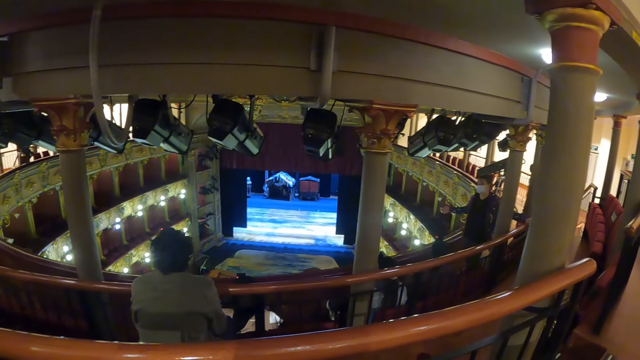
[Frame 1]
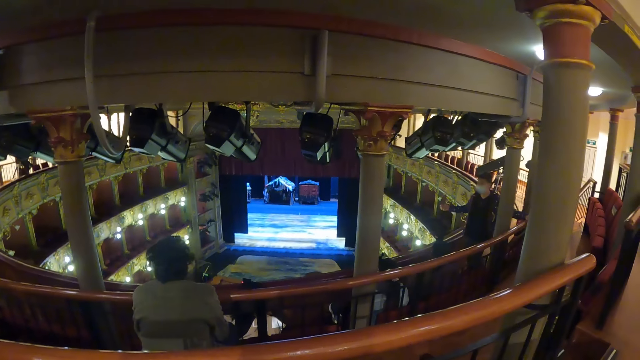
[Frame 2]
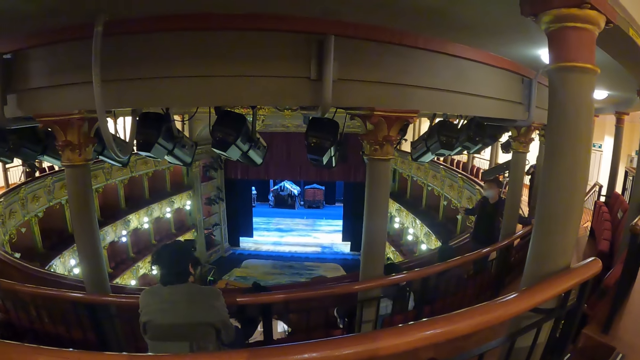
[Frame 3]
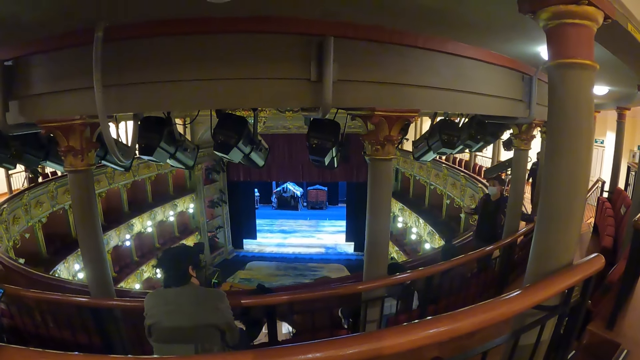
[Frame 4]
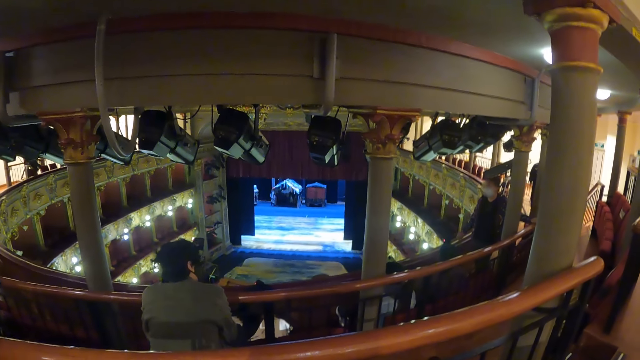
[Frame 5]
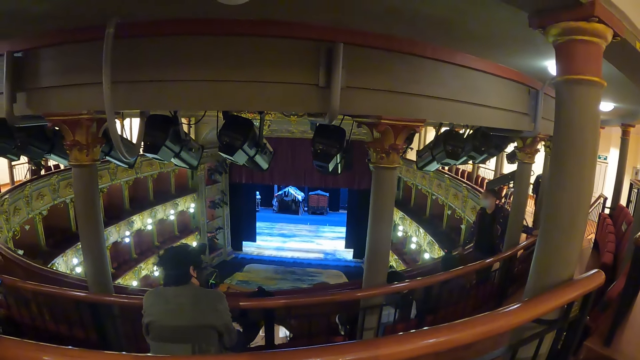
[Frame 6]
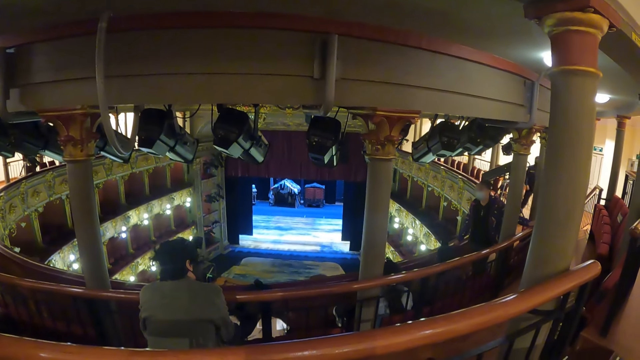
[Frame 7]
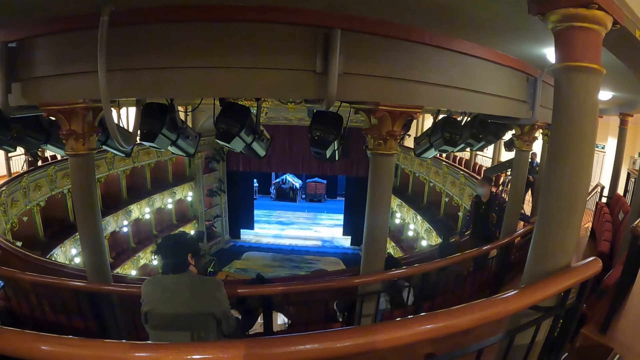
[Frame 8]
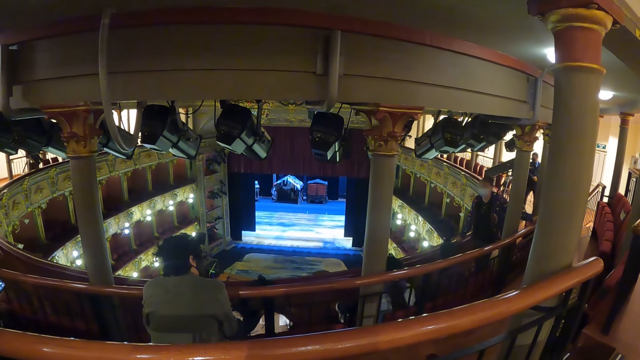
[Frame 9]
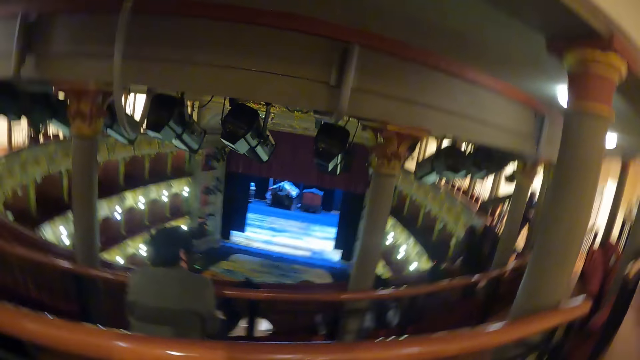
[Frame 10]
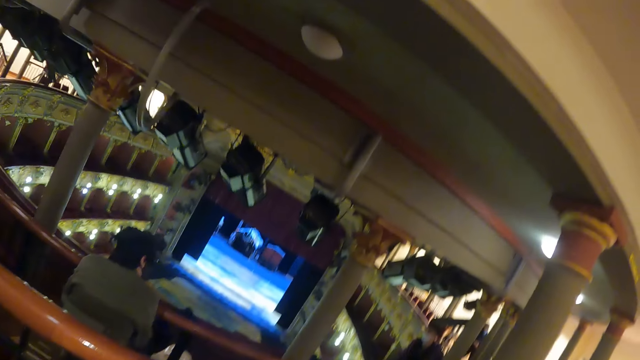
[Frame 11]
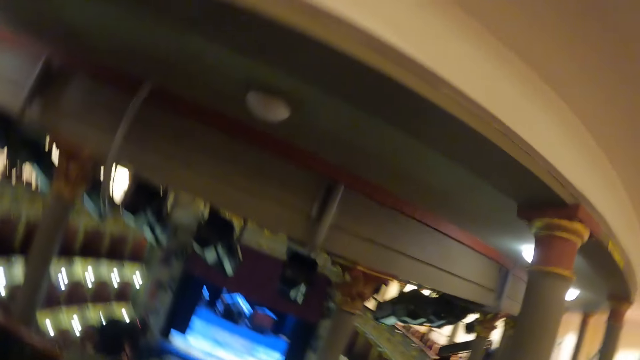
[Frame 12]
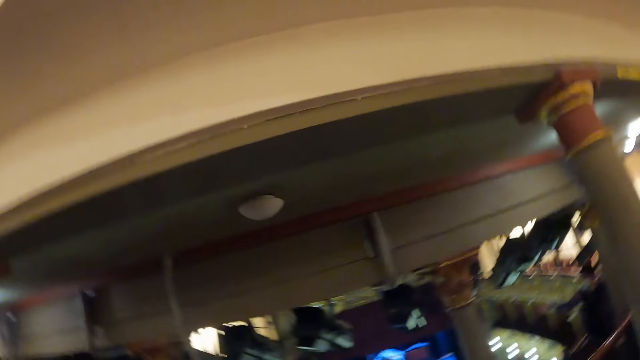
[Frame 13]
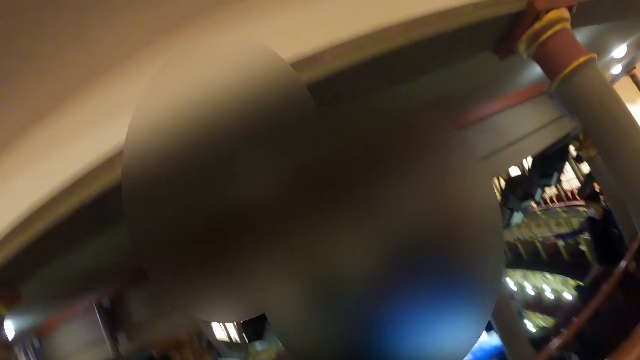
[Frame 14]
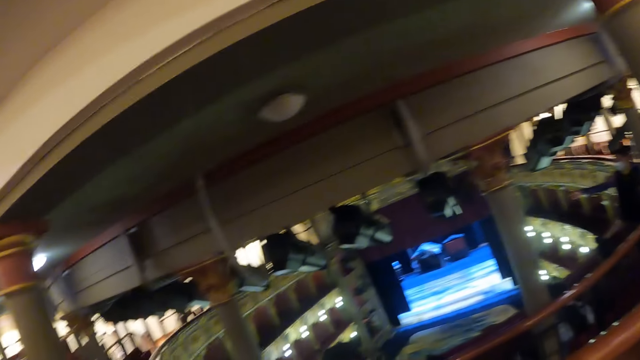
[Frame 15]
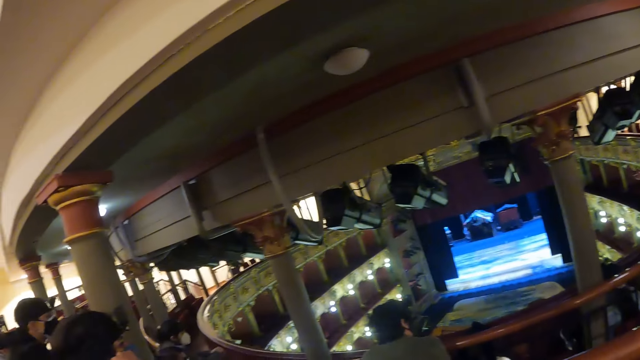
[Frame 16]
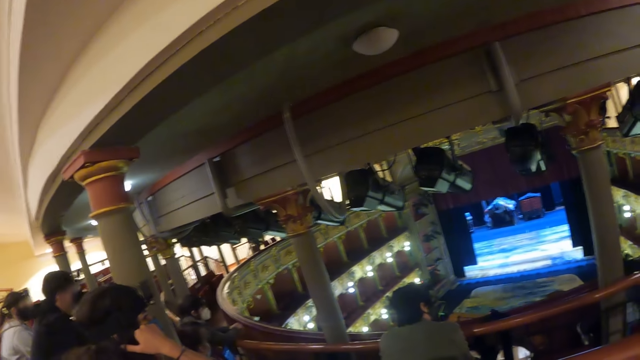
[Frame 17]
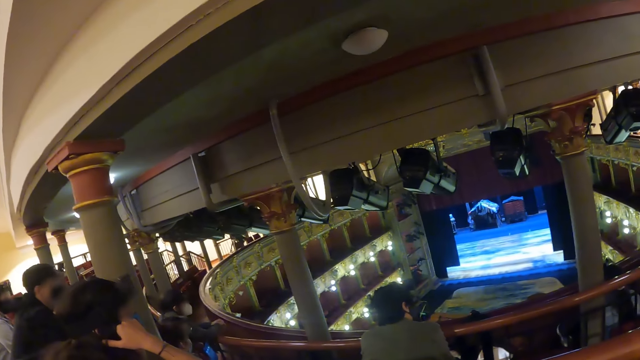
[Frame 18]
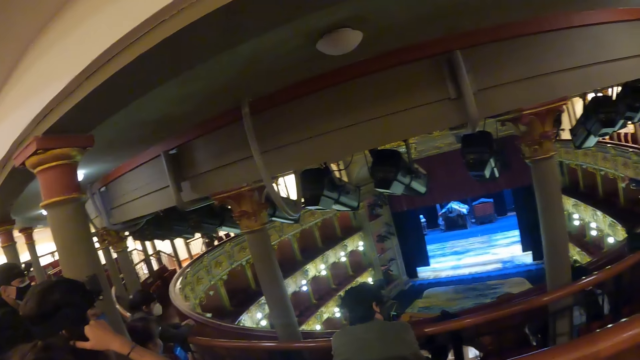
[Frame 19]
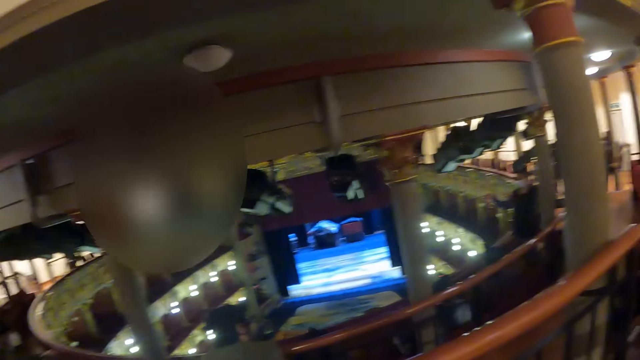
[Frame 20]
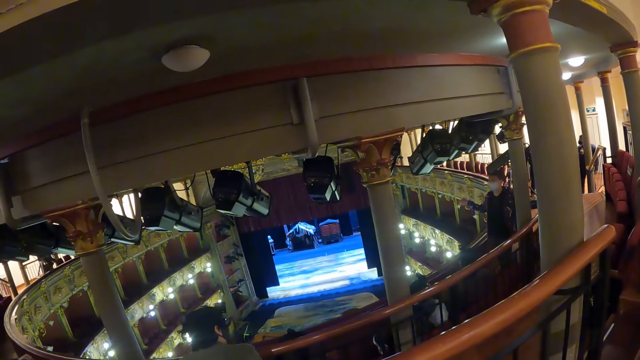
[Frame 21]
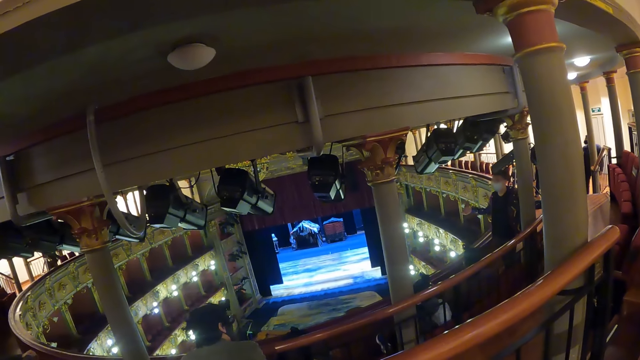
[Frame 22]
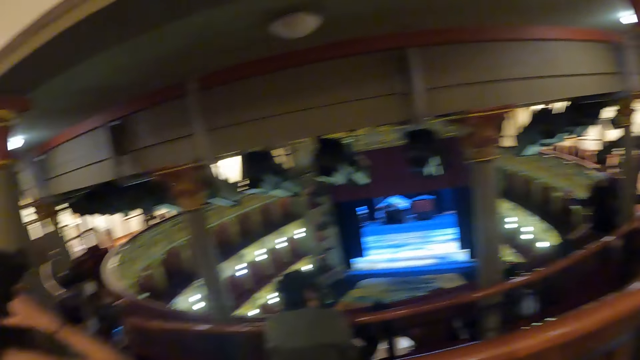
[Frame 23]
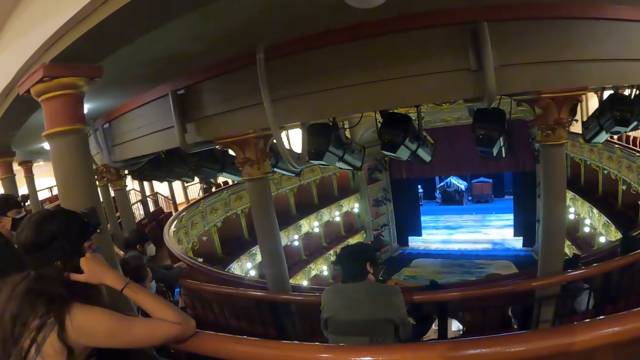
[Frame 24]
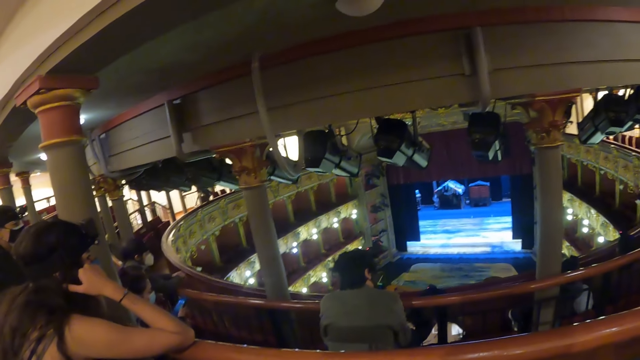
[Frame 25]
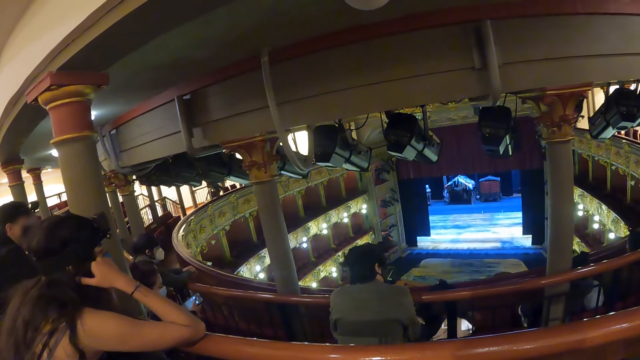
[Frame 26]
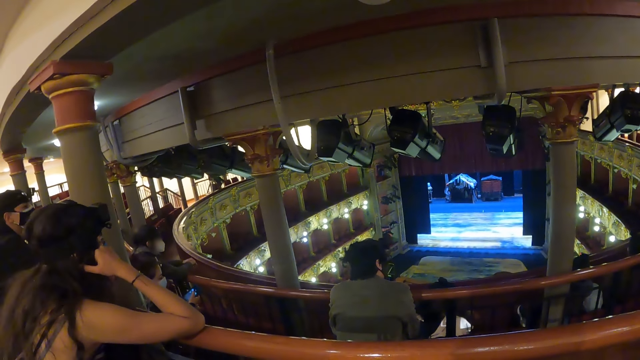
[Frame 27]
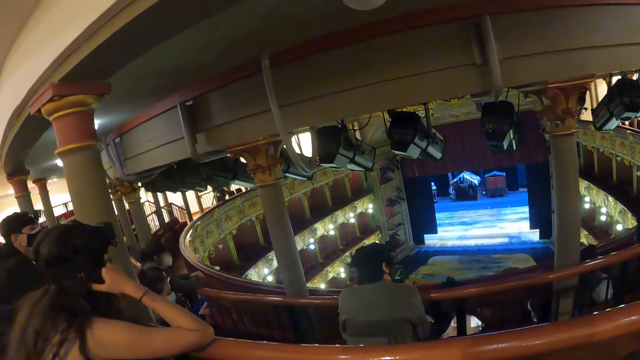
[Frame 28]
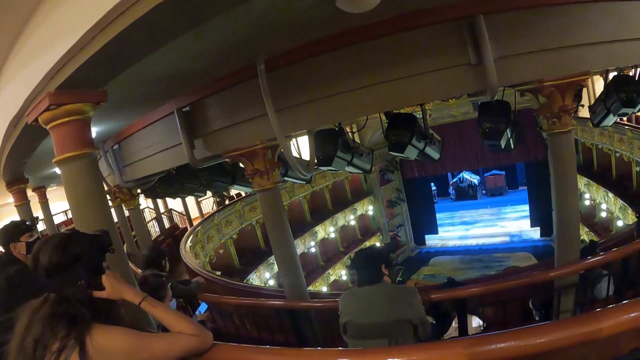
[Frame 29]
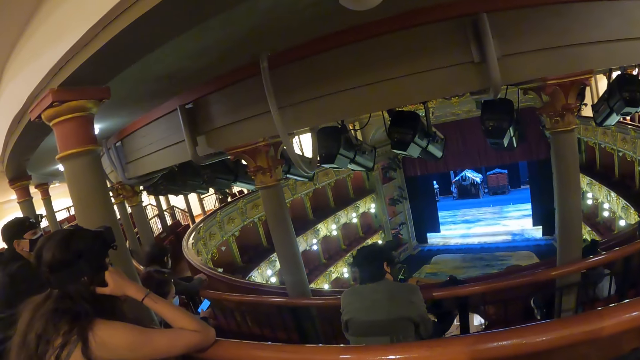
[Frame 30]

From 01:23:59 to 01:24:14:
The camera wearer looks at a speaker. They look around the auditorium. They look at the speaker.

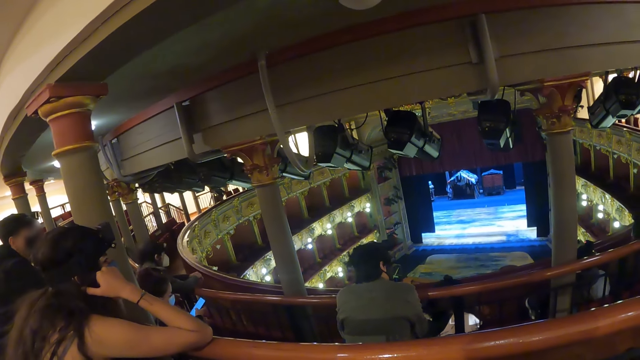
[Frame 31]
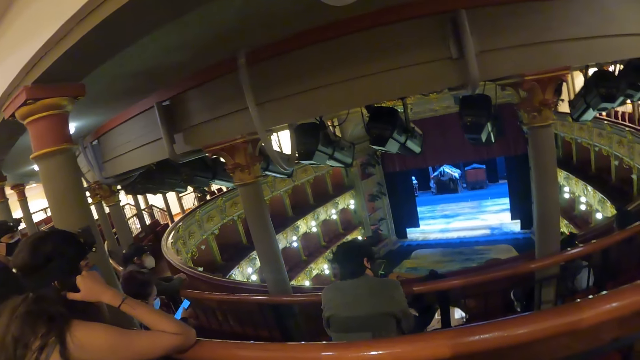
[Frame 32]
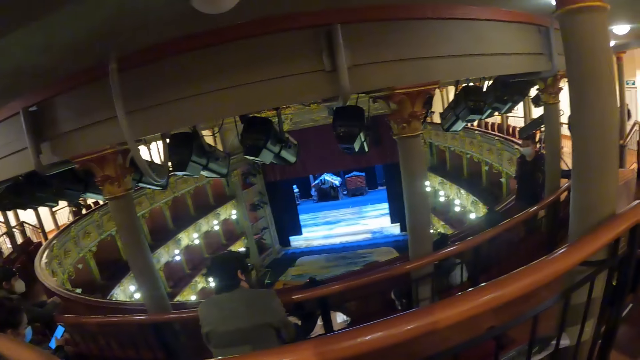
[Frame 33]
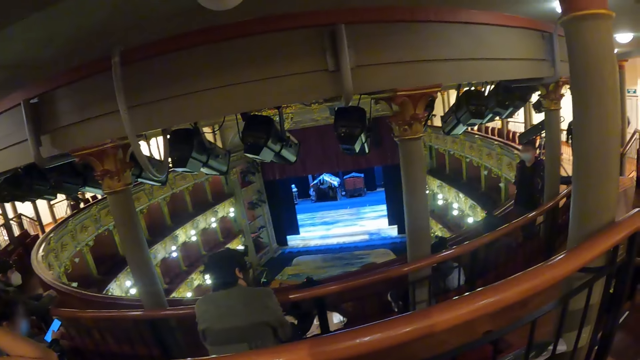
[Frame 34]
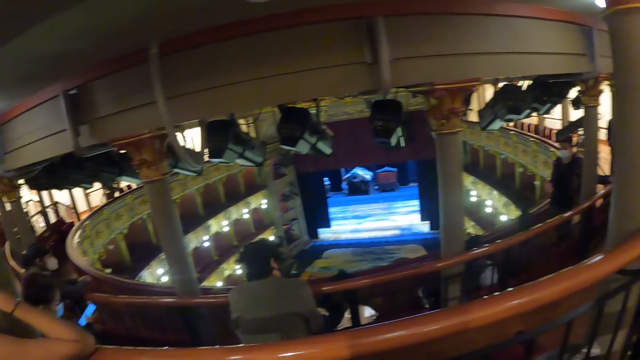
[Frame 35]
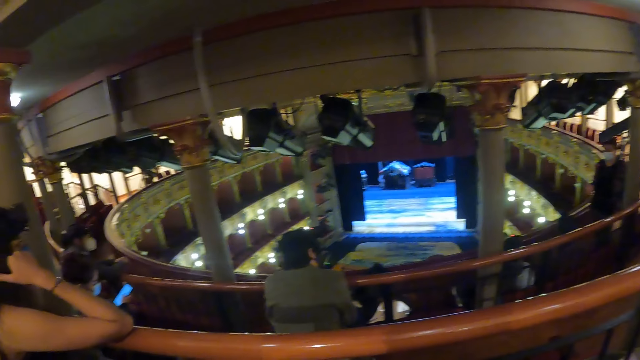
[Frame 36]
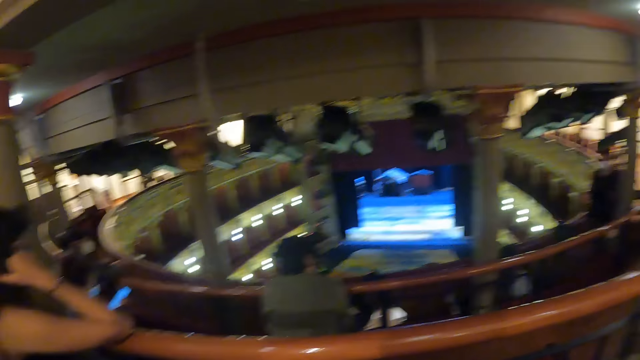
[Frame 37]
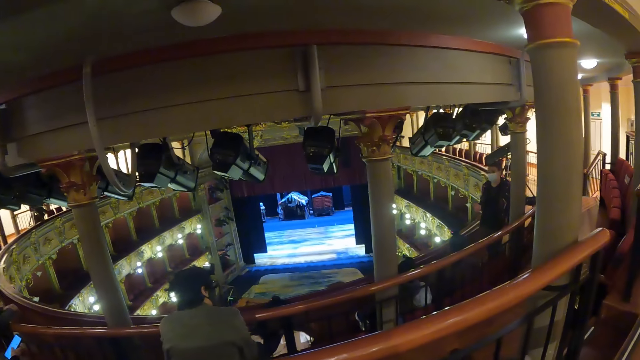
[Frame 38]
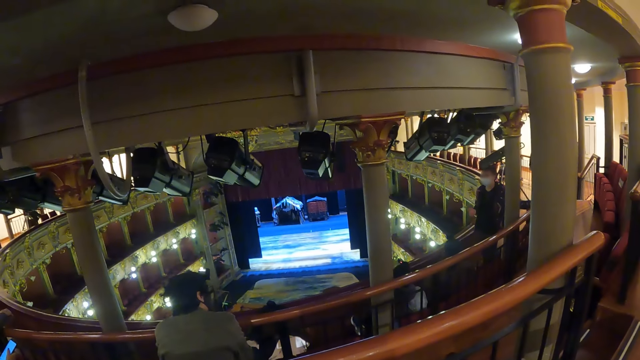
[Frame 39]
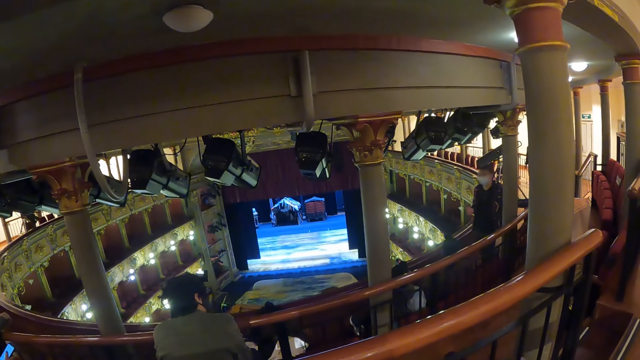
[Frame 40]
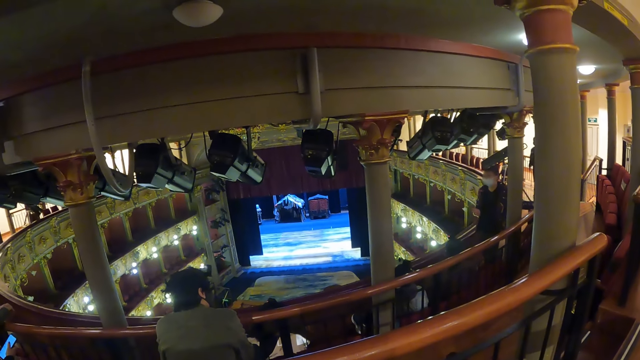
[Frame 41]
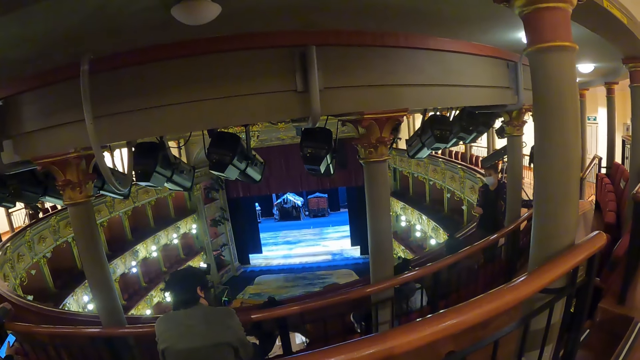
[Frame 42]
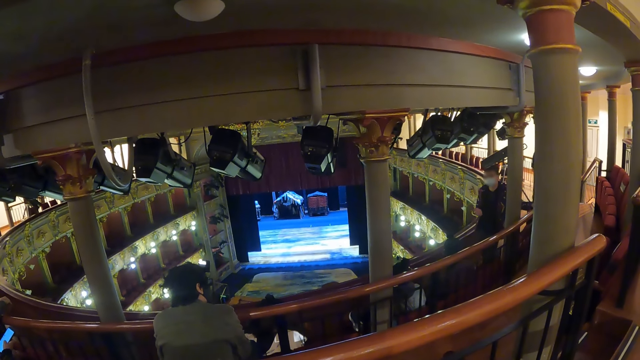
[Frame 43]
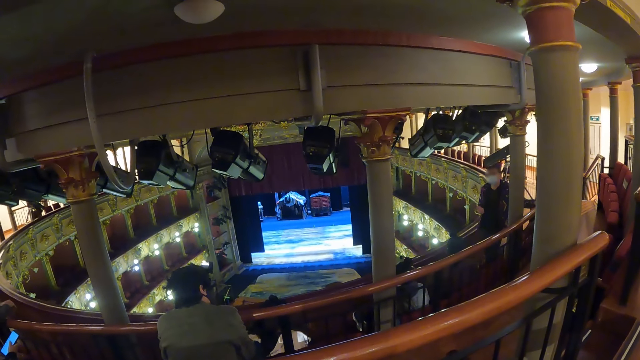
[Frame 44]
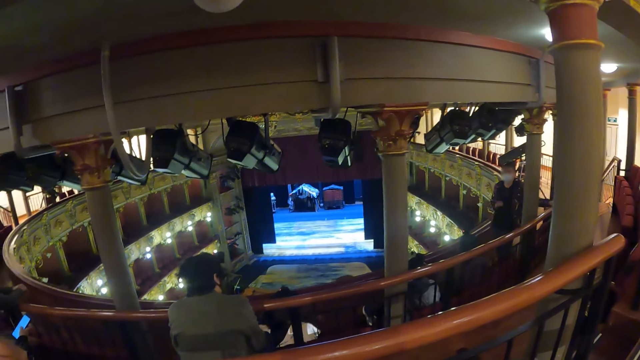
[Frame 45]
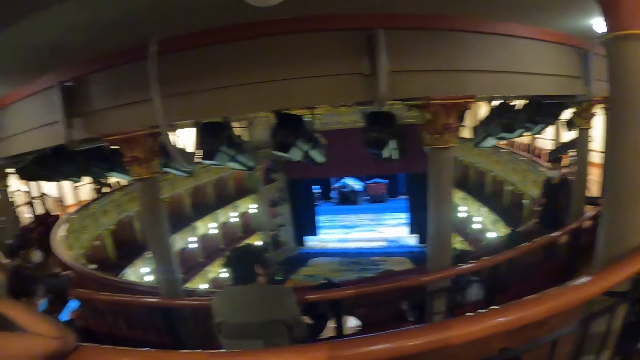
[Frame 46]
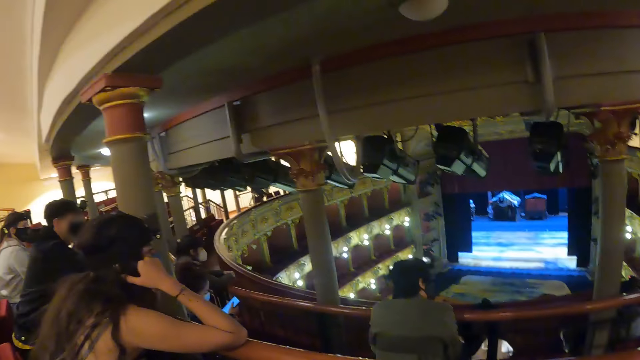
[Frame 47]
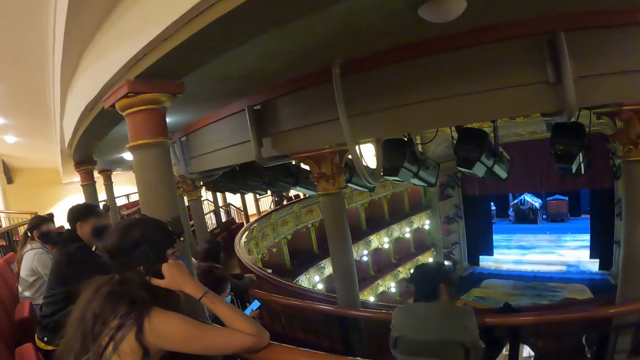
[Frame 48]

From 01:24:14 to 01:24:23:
The camera wearer looks at a speaker.
